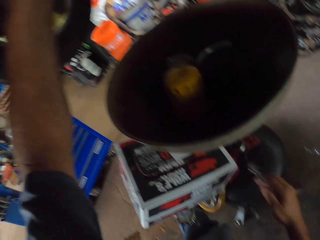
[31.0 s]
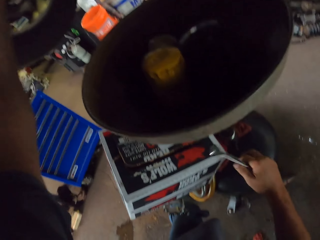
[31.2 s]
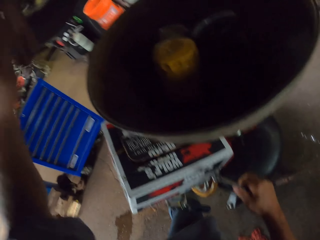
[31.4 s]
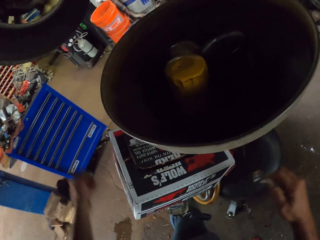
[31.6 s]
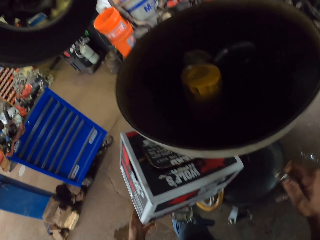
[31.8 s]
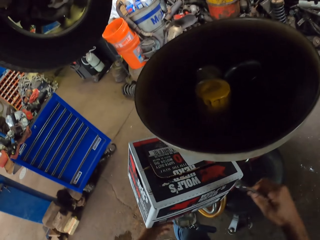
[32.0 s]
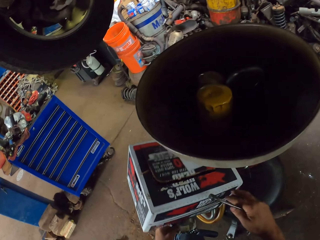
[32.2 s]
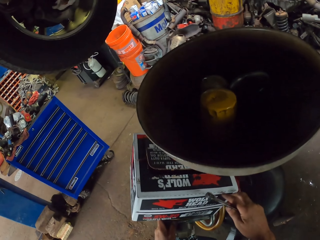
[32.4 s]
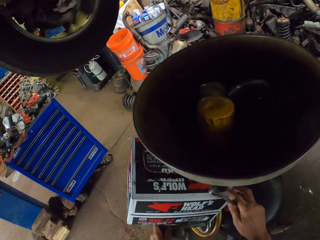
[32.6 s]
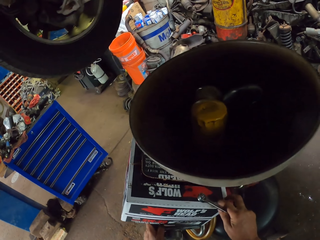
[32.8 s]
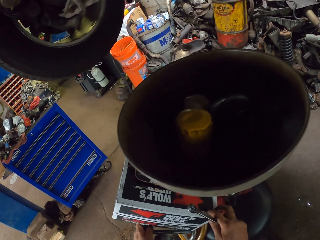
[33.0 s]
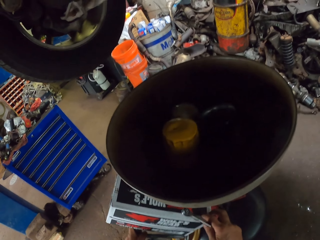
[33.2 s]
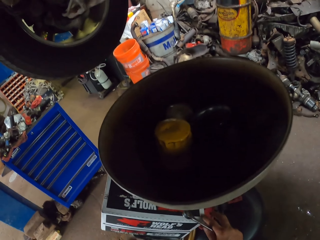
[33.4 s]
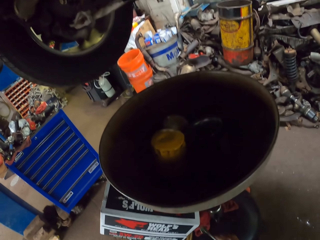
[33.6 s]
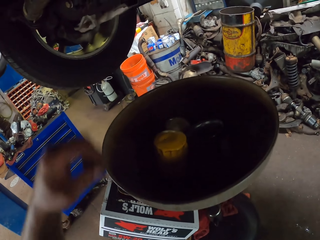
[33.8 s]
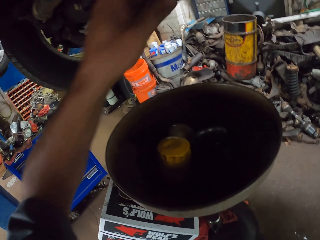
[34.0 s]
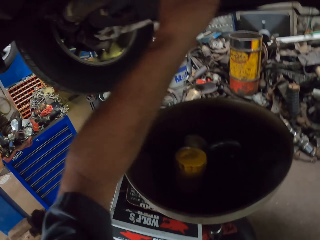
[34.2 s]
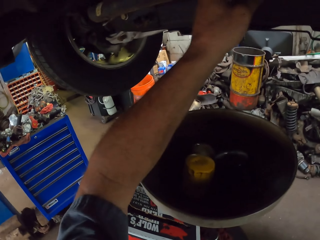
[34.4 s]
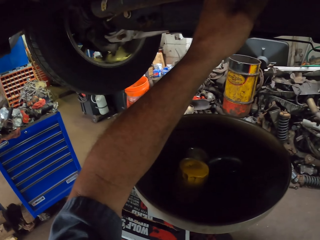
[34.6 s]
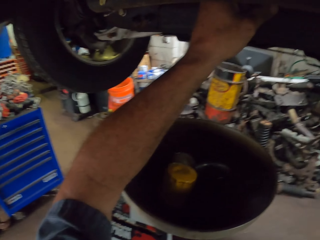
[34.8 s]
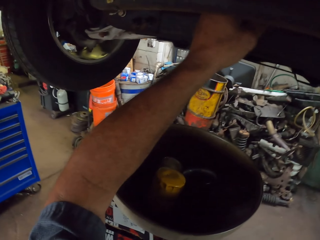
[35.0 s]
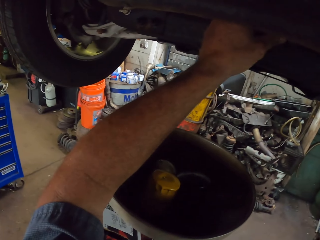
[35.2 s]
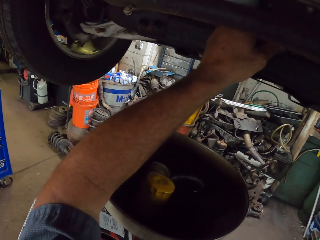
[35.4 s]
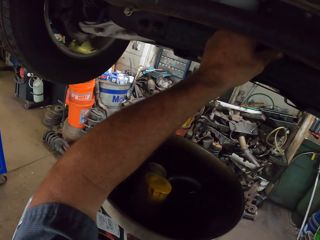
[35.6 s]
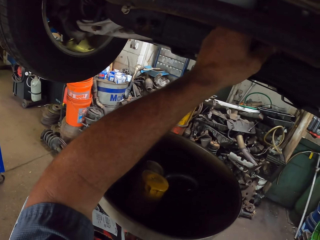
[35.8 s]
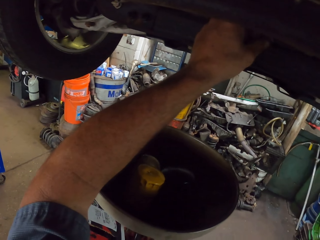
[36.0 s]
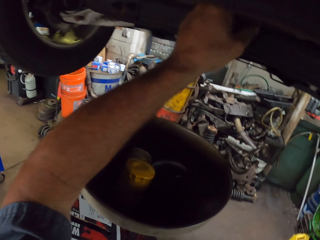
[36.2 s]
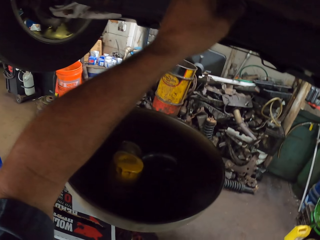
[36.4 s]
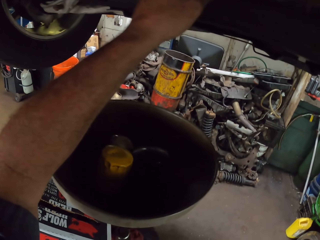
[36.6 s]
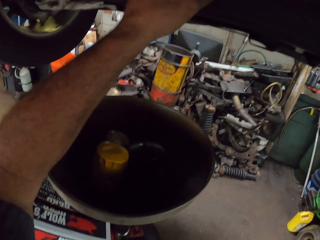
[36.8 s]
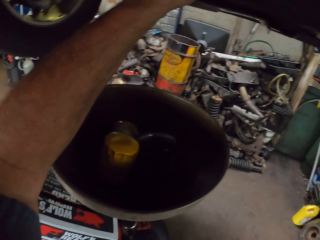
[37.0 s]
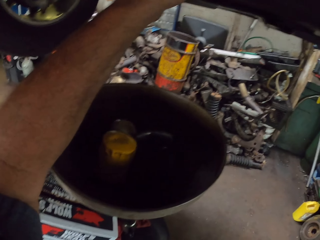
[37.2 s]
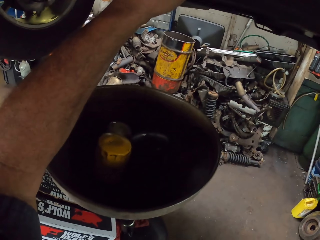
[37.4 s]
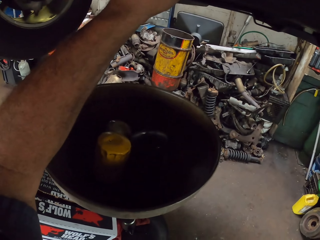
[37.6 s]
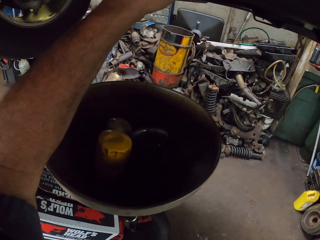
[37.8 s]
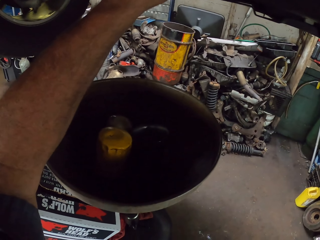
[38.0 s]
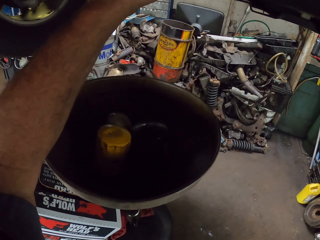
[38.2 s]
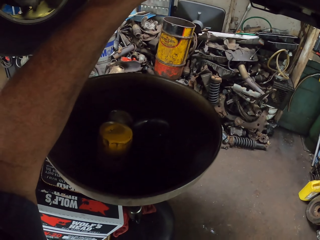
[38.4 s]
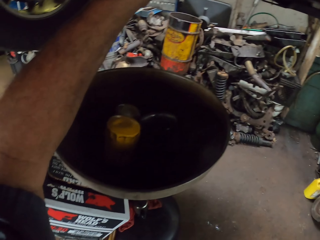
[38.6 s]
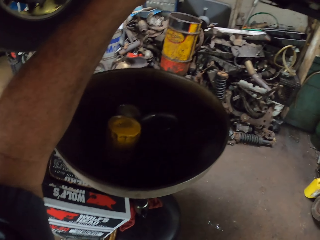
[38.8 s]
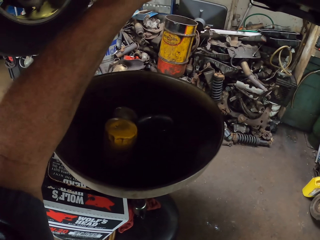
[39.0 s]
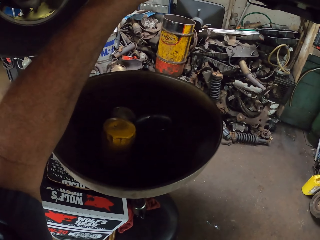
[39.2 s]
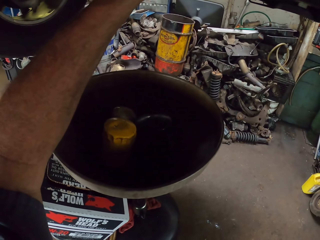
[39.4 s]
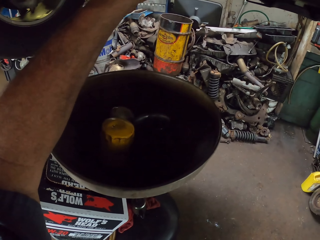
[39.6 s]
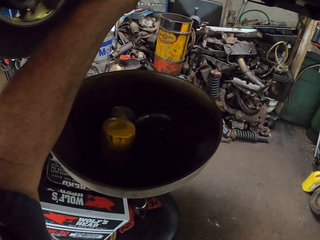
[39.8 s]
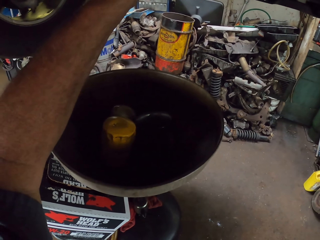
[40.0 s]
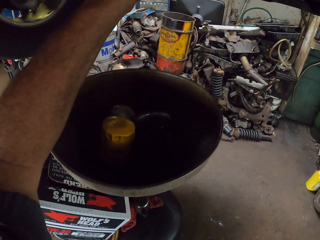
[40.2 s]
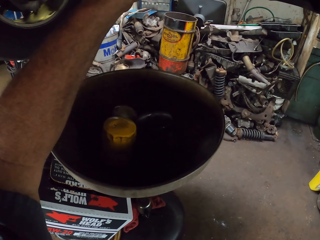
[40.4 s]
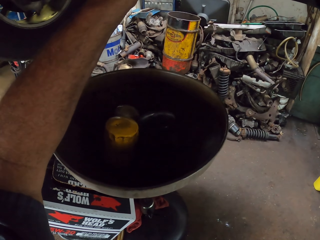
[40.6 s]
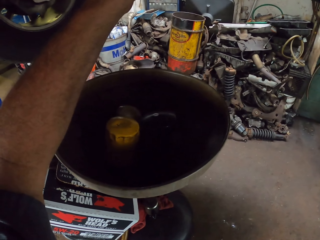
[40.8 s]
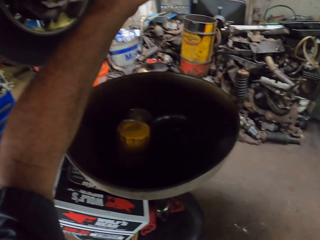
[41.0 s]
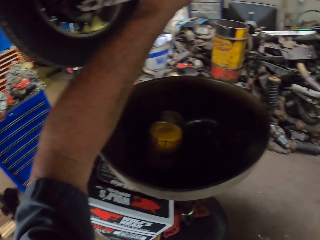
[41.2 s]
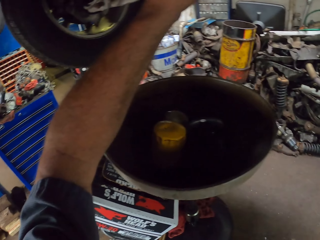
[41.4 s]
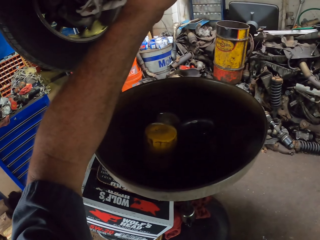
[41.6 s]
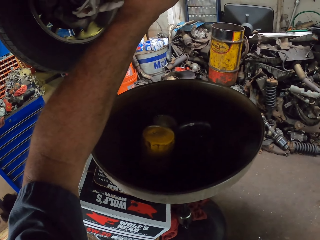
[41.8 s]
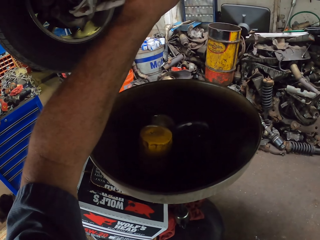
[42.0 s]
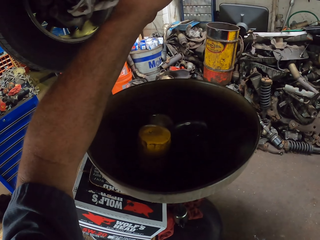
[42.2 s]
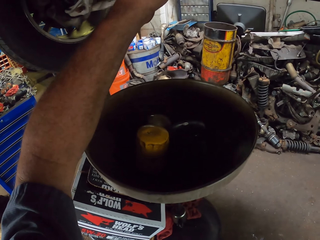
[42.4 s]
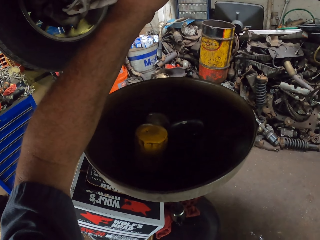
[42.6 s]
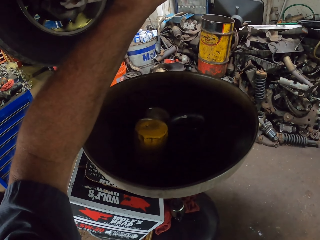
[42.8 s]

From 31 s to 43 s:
The camera wearer adjusts the oil drain tank. They loosen the nut under the vehicle.

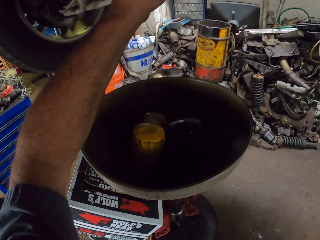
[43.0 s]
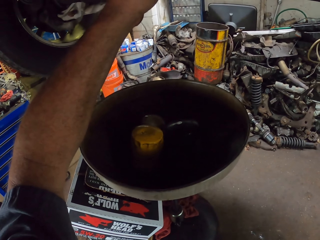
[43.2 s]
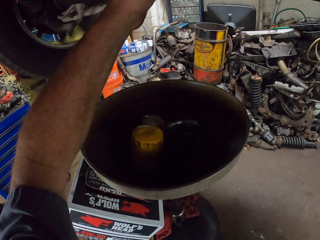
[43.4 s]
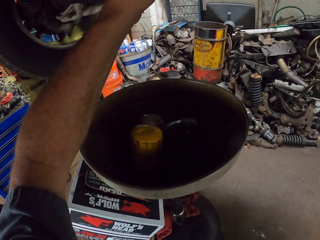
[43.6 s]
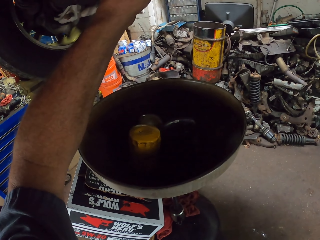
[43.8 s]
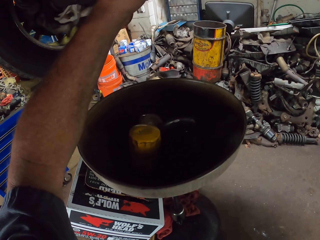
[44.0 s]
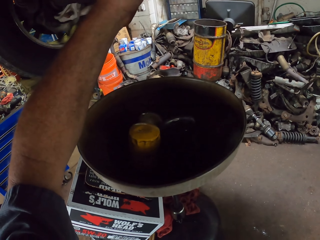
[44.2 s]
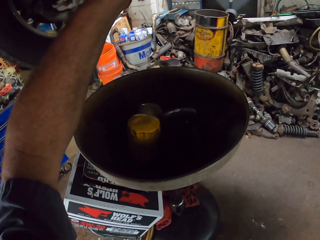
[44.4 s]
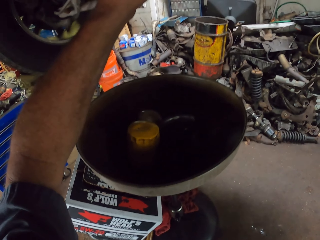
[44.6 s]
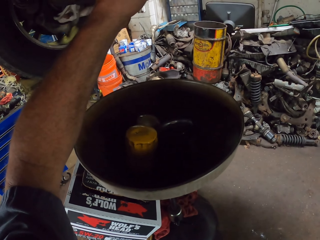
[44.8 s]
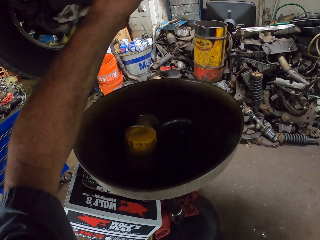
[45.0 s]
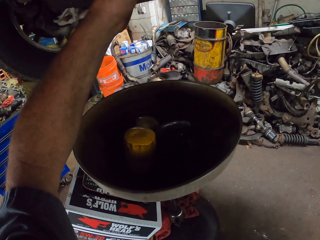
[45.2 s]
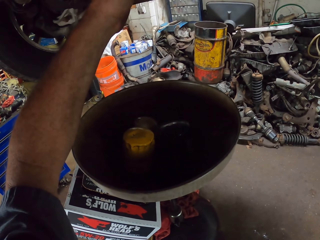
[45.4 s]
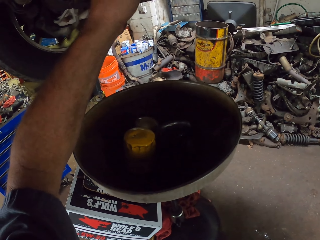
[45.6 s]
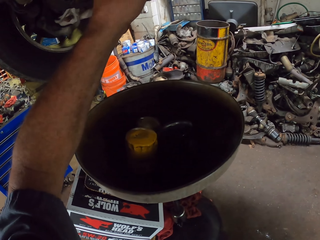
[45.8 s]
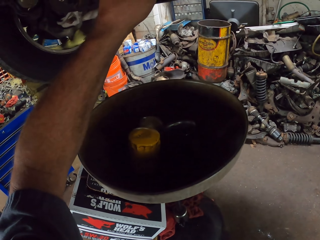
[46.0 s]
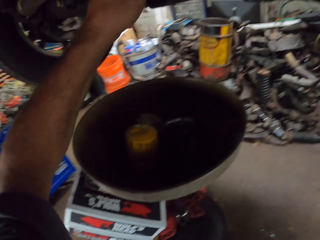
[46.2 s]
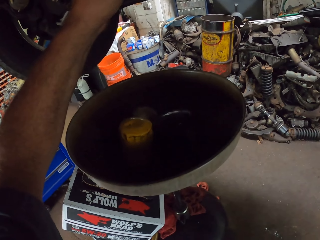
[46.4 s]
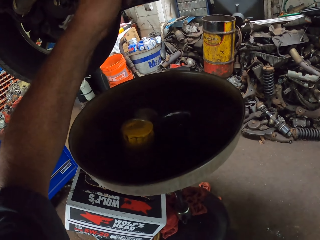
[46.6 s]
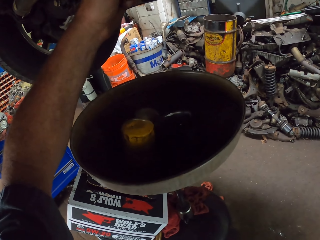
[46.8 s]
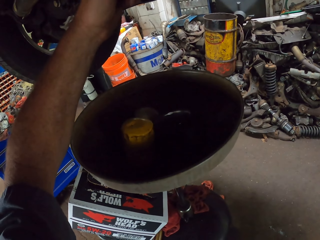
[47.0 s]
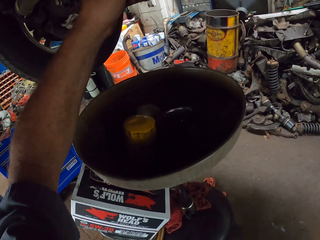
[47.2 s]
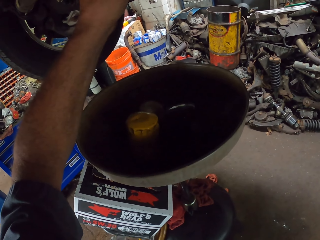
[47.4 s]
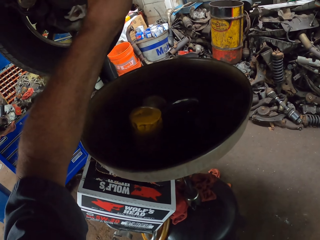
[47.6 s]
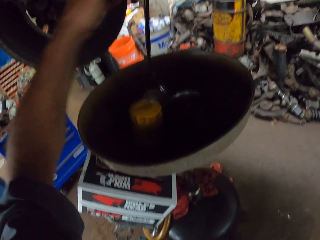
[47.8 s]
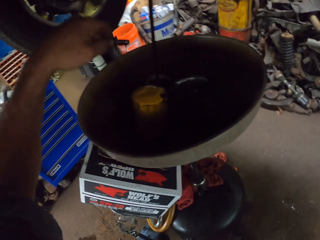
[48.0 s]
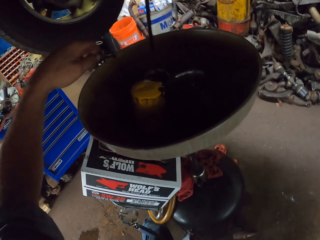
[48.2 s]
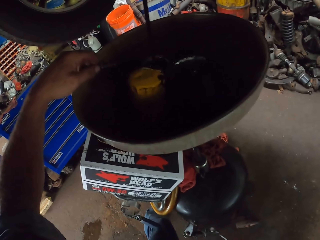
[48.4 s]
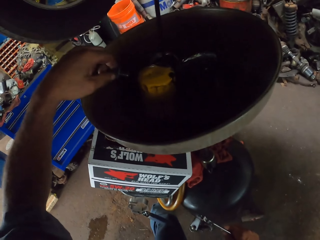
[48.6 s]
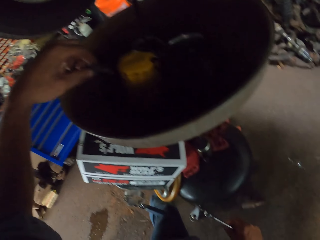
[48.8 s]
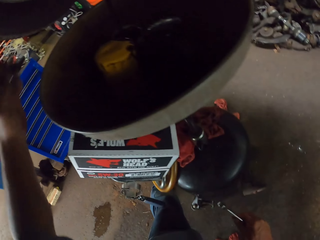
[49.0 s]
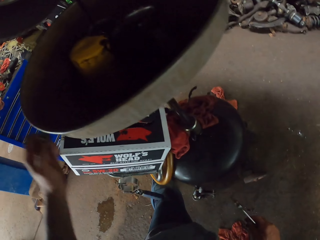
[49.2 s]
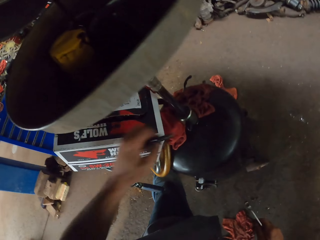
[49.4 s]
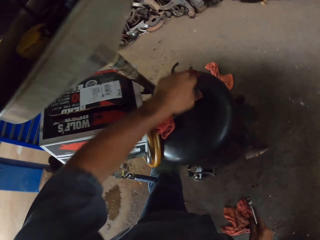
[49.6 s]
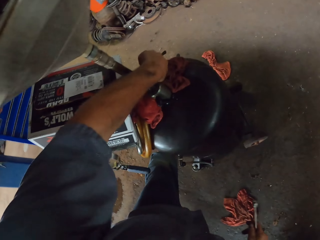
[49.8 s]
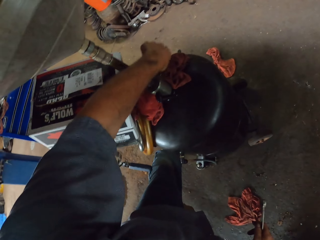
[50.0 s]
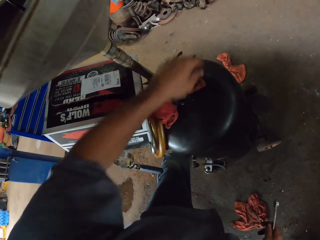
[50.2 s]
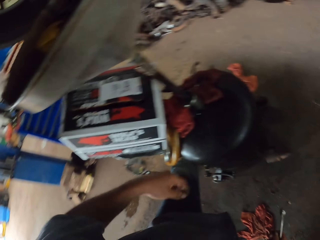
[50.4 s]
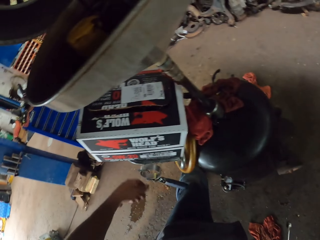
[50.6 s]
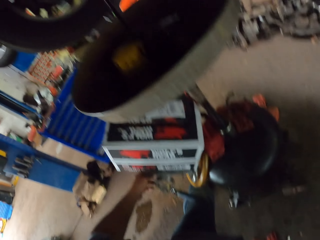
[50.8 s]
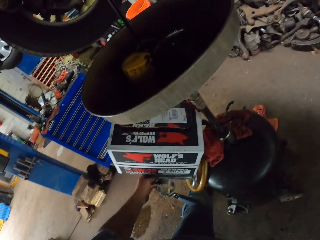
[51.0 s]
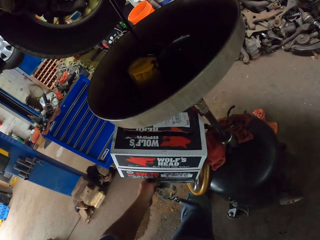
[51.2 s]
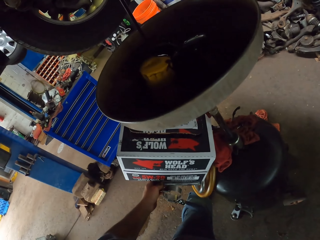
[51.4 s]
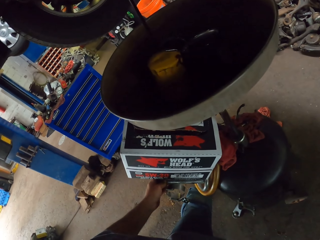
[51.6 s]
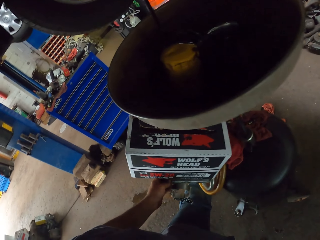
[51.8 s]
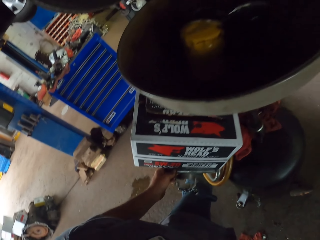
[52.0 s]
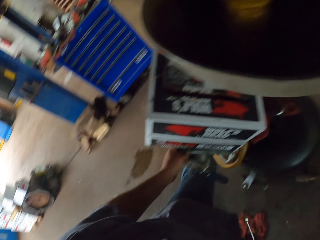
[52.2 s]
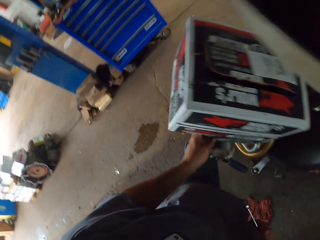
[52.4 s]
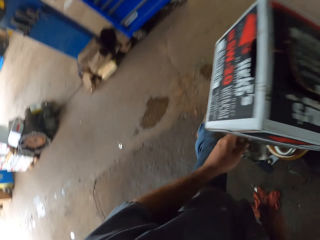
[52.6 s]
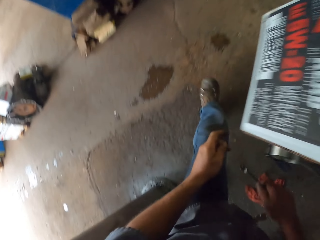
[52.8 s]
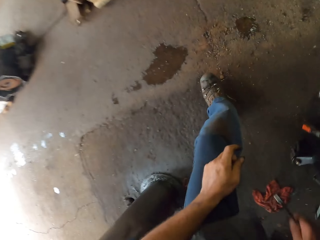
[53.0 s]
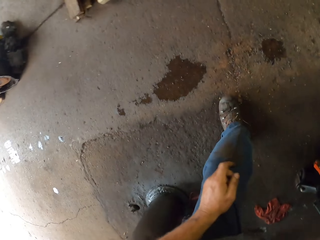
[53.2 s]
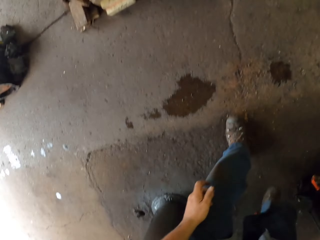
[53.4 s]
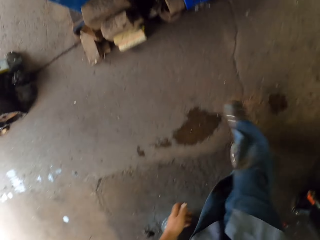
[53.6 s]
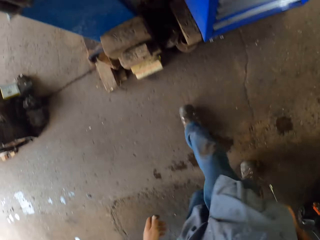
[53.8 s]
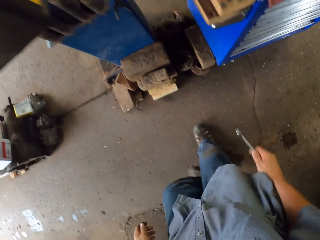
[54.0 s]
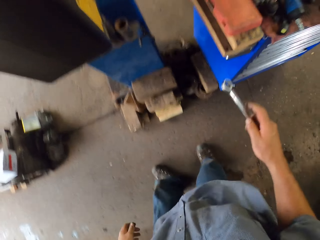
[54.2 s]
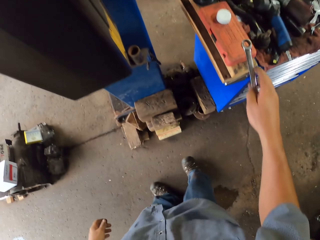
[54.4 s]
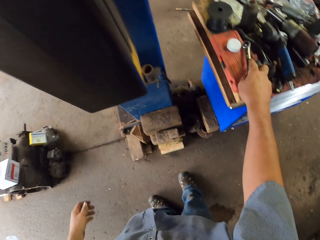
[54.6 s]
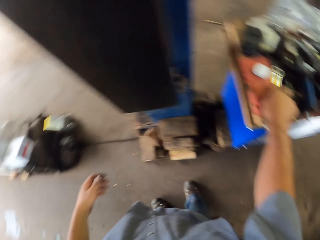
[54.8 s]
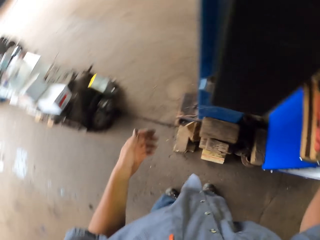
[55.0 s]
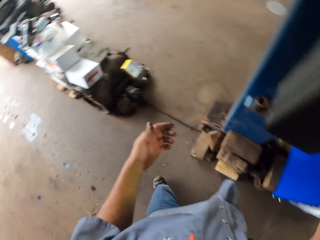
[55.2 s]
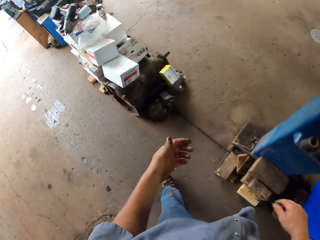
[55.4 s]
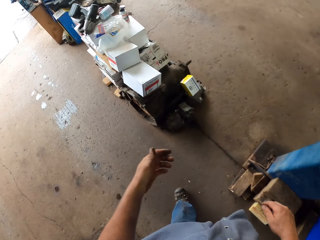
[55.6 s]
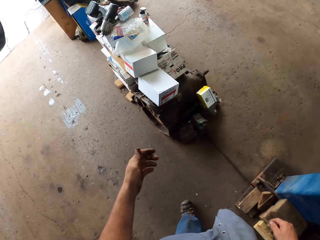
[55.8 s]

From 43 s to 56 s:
The camera wearer removes the nut under the vehicle. They place the bolt on the oil drain tank. They move something. They walk out. They place the spanner on the tool box.
